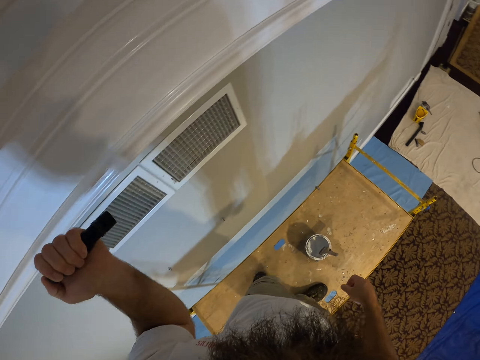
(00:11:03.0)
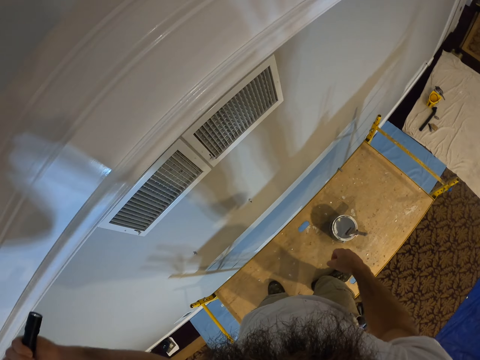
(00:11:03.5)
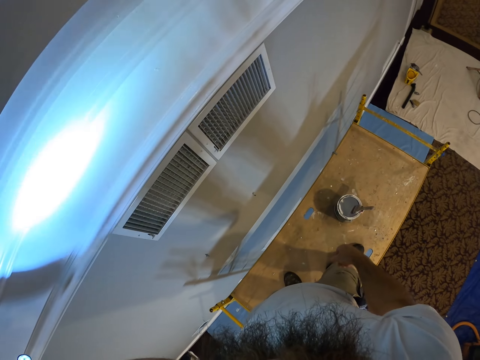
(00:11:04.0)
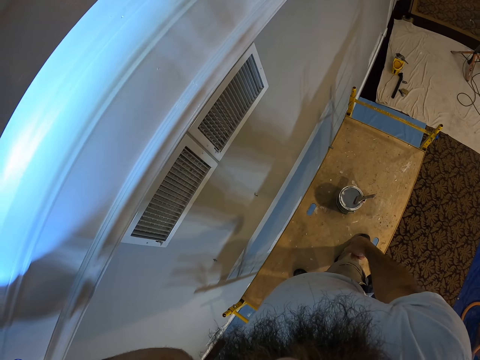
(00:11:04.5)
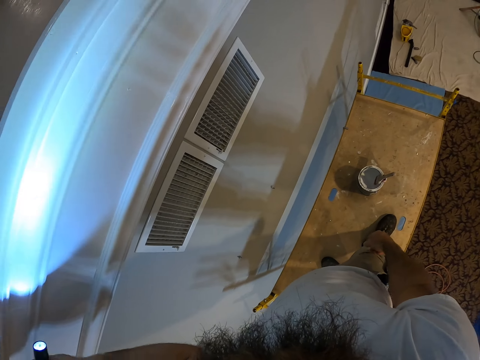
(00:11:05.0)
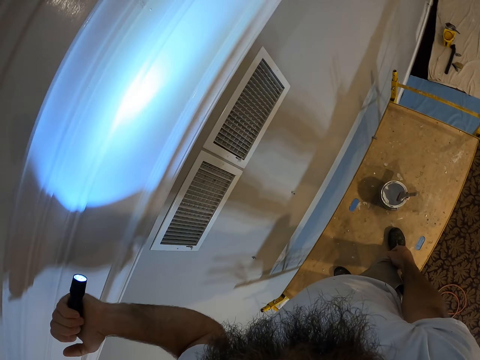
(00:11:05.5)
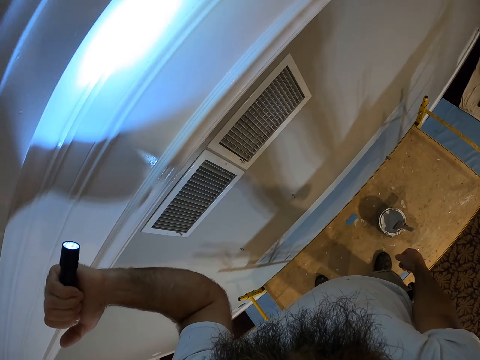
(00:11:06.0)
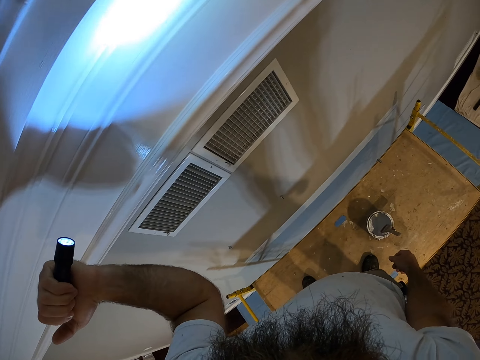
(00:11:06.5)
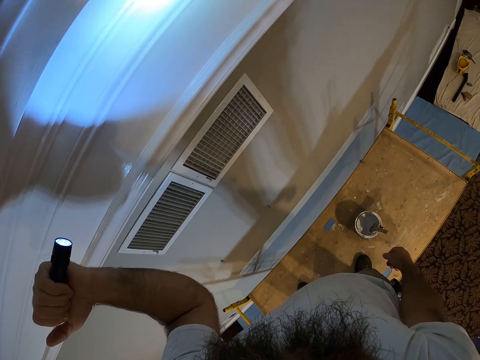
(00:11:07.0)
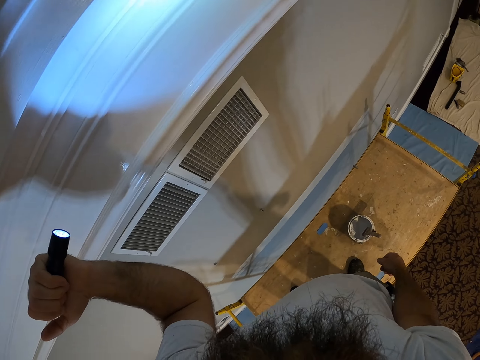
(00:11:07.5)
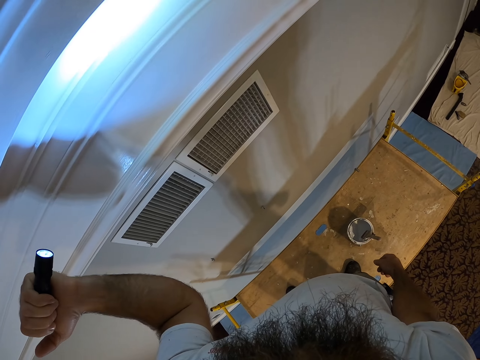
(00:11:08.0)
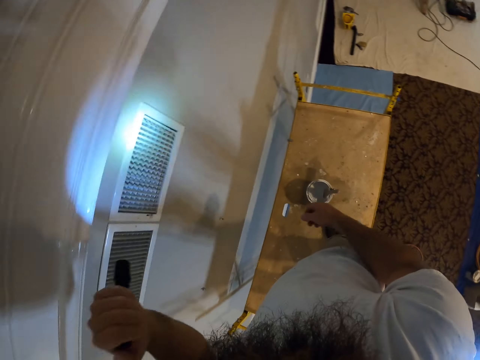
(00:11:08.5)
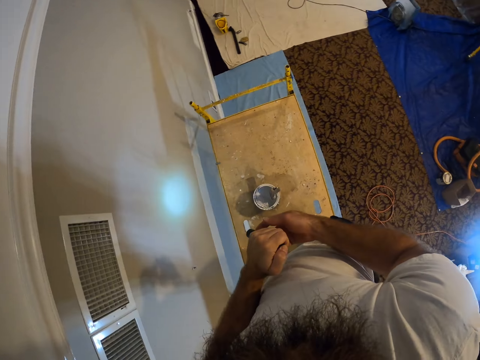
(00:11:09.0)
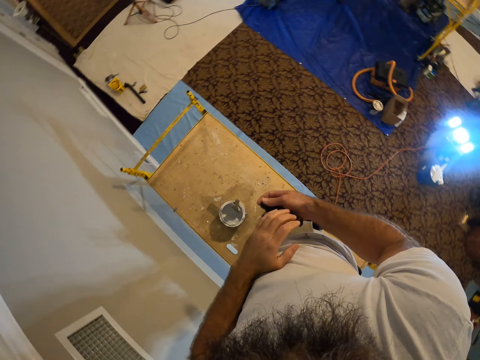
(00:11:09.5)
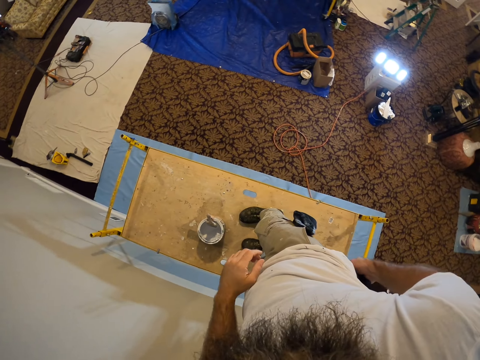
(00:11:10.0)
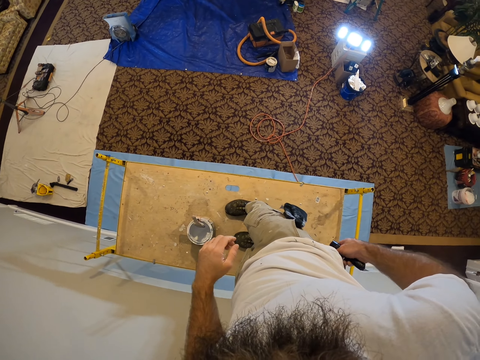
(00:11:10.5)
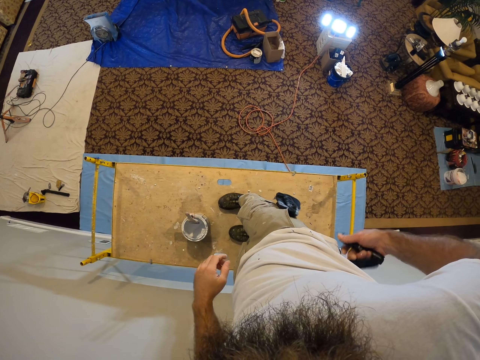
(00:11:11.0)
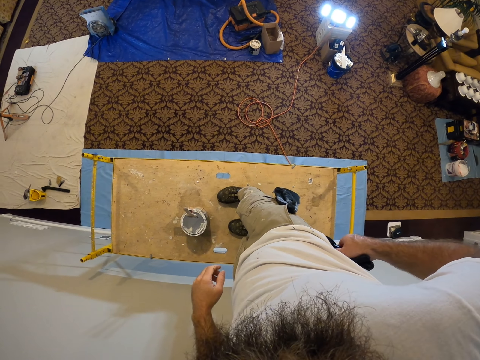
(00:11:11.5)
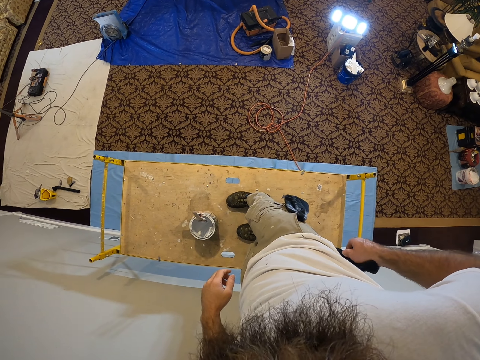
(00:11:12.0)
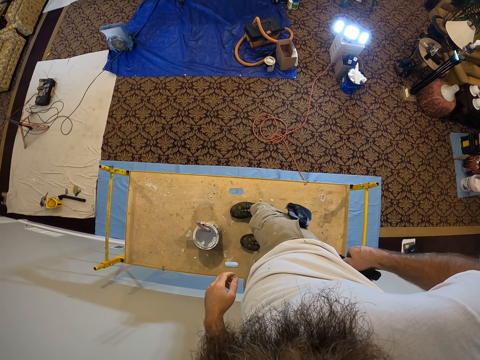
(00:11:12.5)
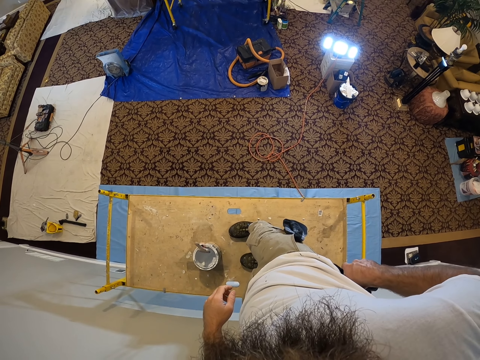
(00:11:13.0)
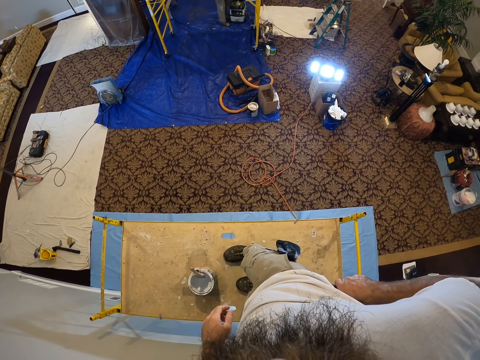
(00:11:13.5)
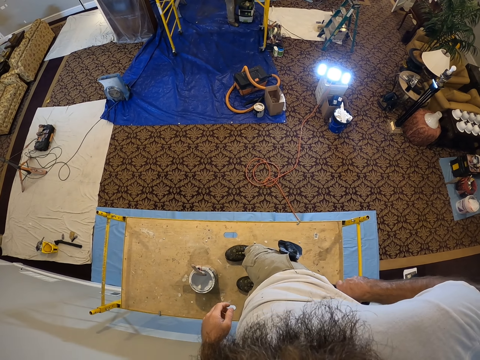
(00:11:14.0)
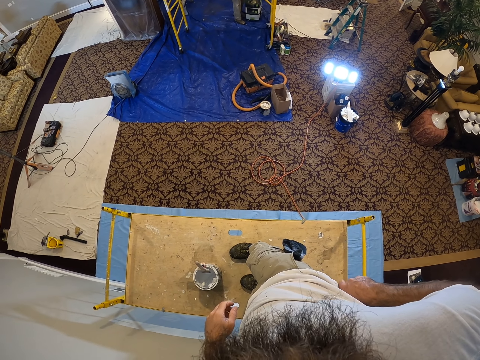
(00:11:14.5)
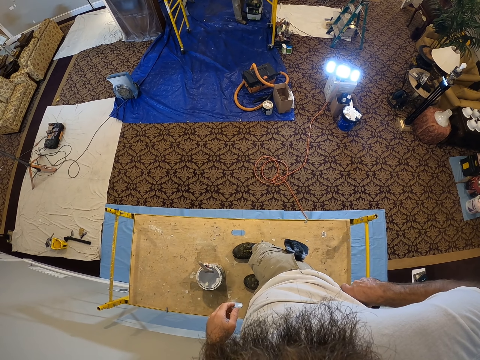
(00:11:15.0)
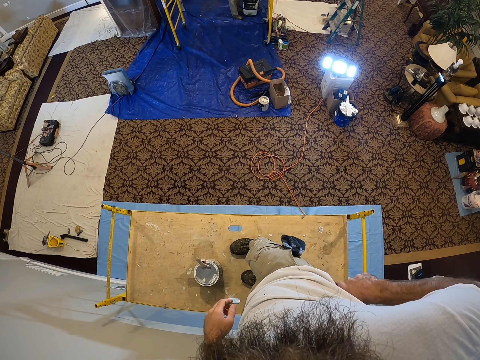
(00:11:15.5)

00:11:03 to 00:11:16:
The camera wearer points the torch to the wall with his left hand. He switches the torch on. He lights the cupboard with the torch. He looks at the cupboard. He switches off the torch. He puts the torch in his pocket with his right hand. He looks around the house.

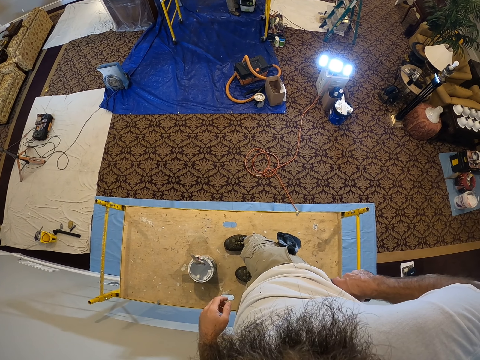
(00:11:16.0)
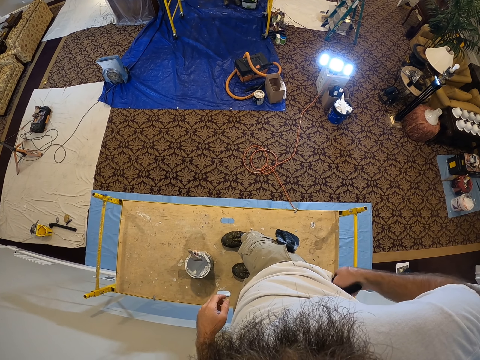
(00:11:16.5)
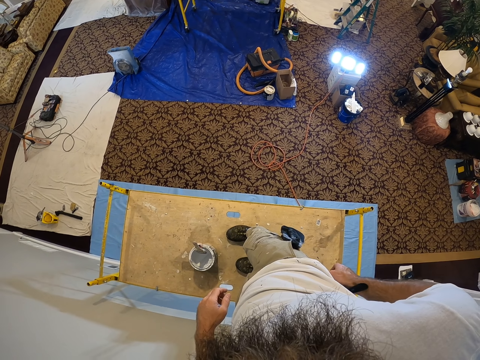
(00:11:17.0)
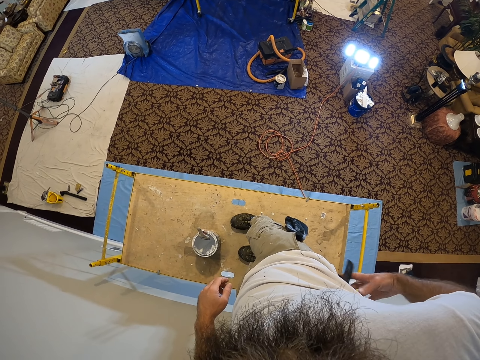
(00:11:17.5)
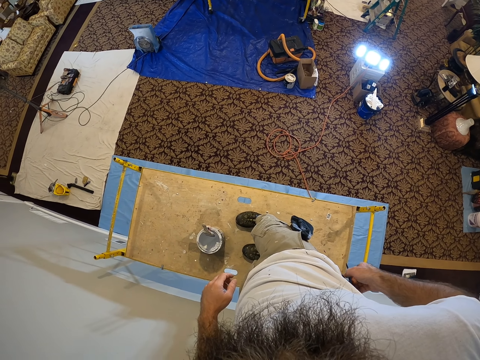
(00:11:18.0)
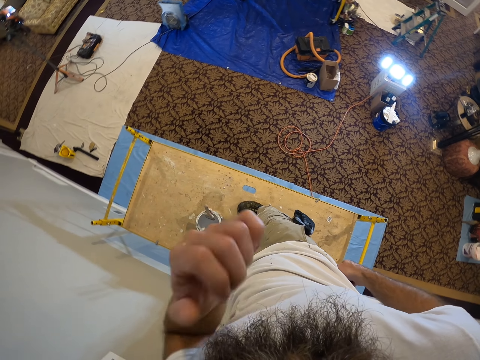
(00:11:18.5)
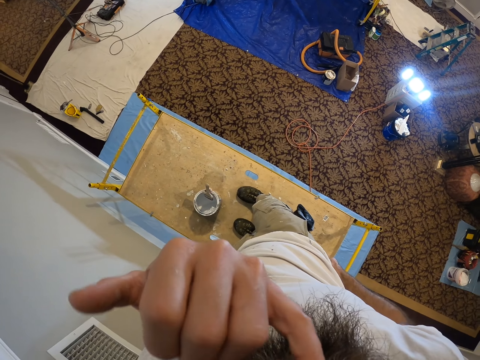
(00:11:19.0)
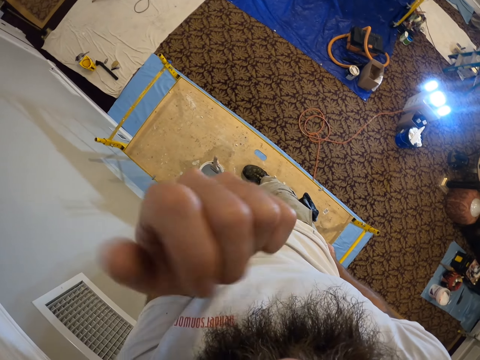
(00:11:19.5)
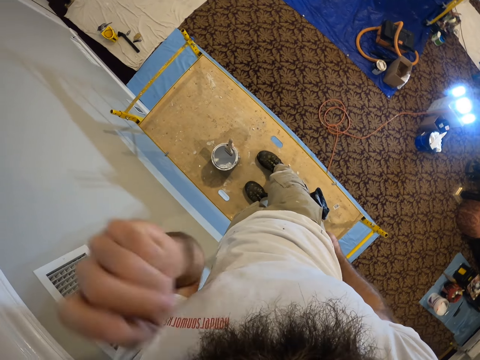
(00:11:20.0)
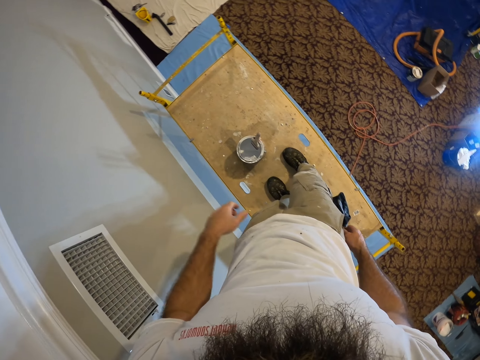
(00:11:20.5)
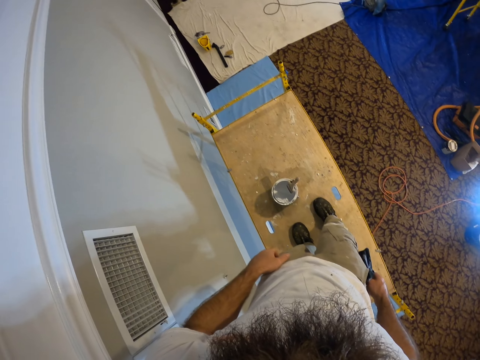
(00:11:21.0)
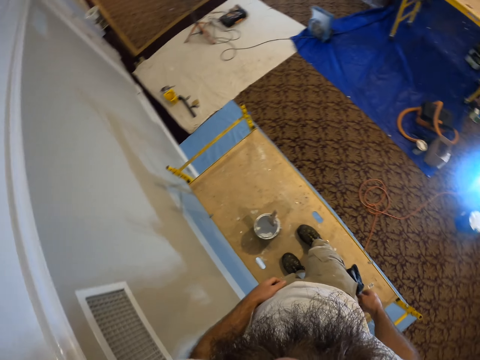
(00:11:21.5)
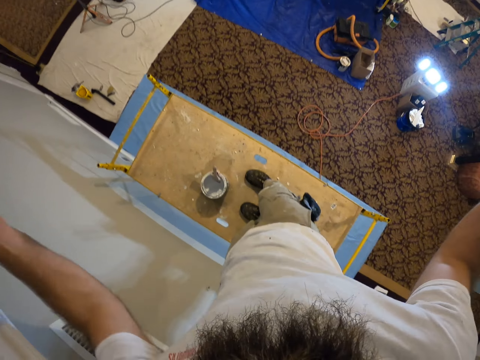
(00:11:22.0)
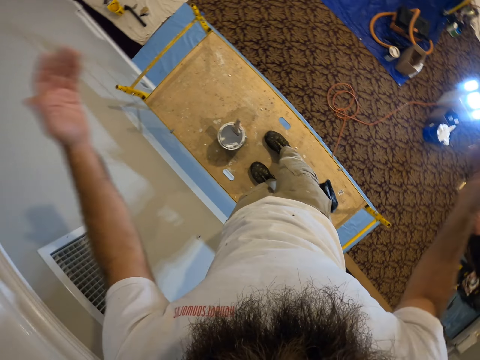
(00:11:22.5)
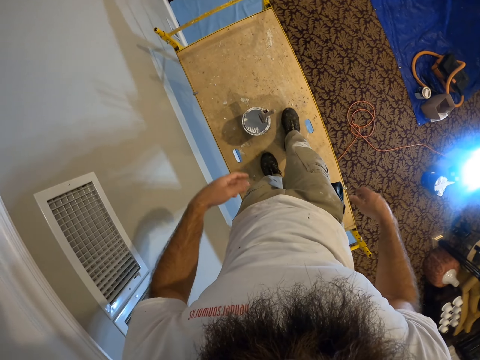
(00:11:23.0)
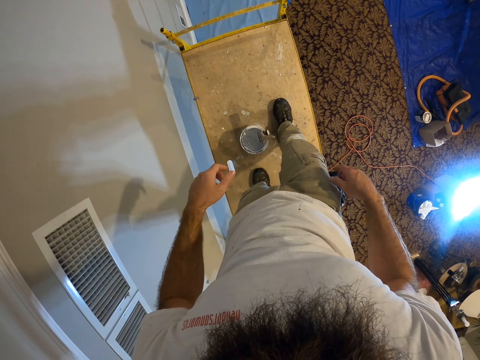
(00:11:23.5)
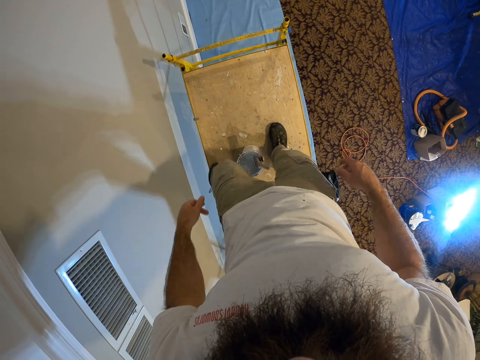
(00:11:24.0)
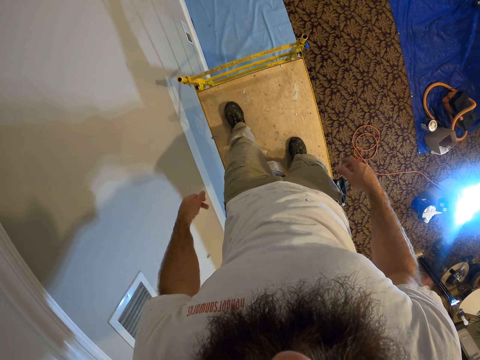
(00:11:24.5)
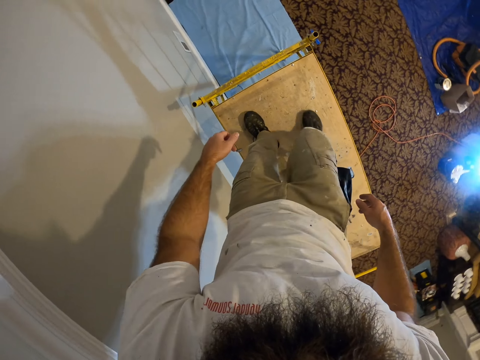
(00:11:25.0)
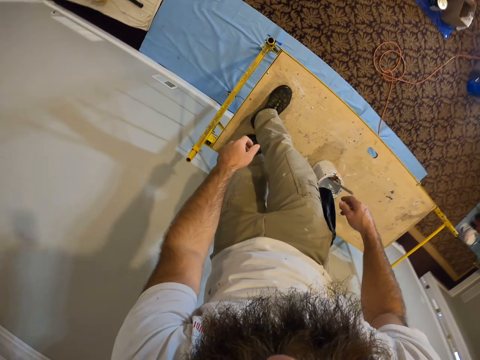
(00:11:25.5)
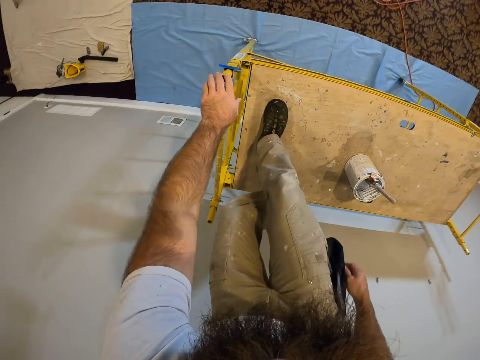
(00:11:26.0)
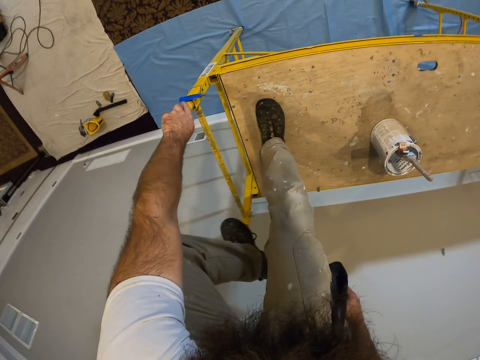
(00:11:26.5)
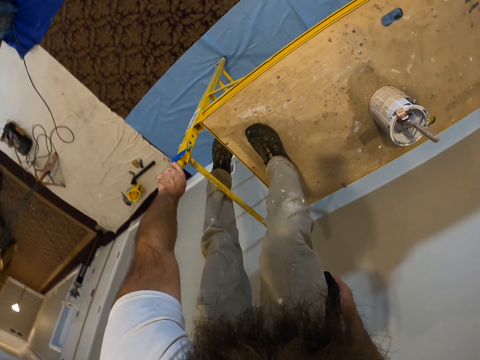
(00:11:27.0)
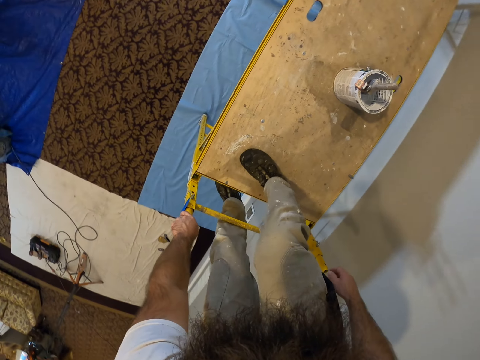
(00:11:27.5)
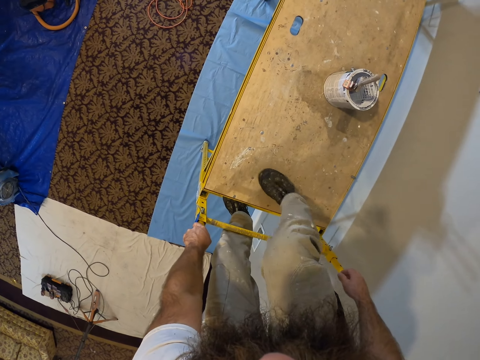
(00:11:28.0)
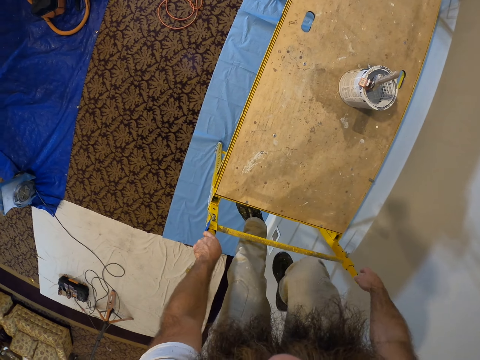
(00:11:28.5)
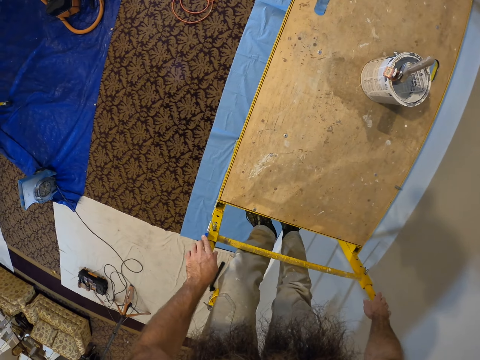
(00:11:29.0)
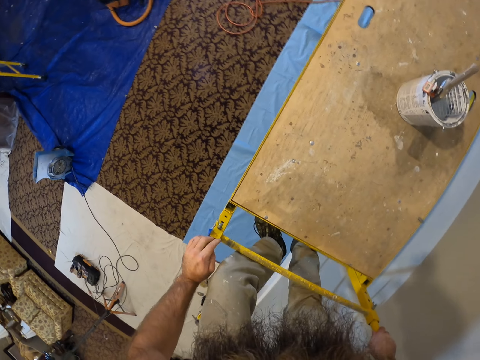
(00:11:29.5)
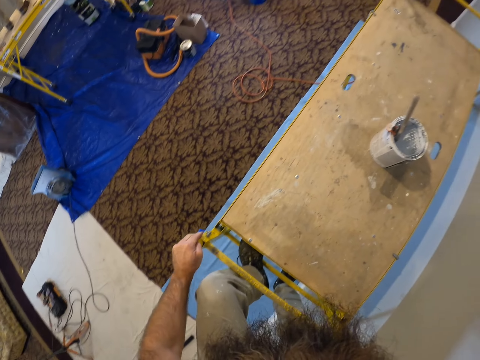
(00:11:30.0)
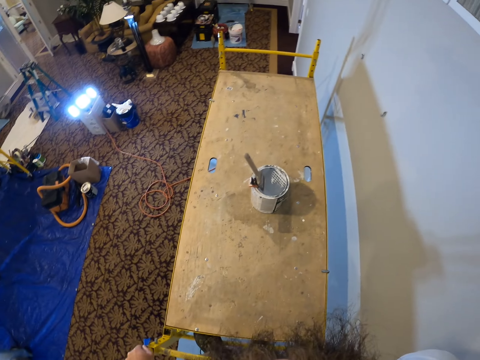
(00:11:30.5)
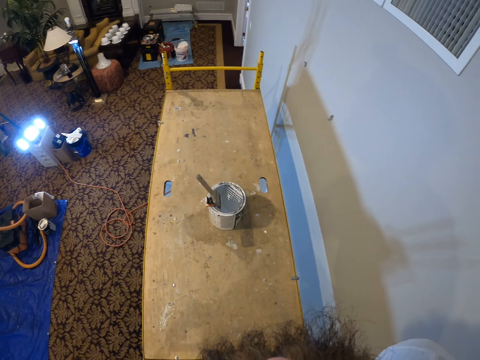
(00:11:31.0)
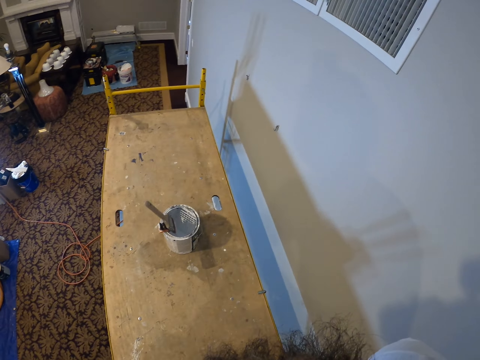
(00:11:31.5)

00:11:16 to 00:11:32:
The camera wearer touches his face with his left hand. He walks. He climbs down the scaffold or table ladder with both hands.
